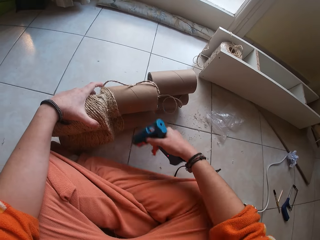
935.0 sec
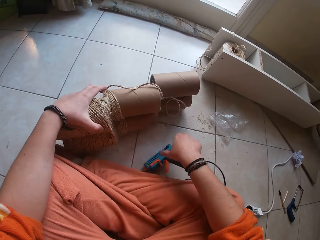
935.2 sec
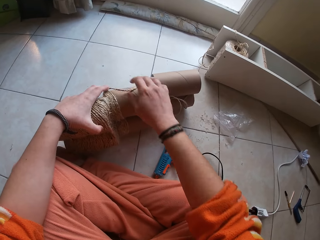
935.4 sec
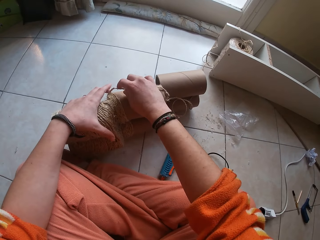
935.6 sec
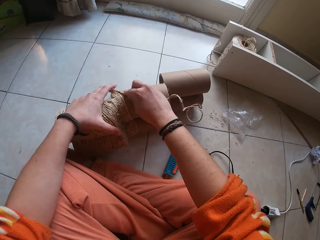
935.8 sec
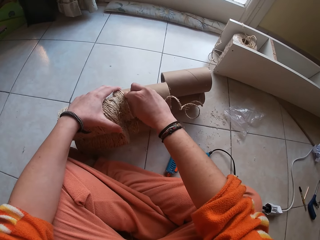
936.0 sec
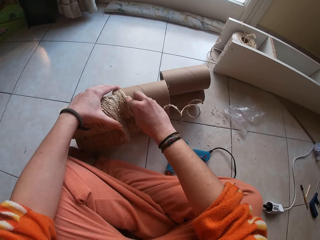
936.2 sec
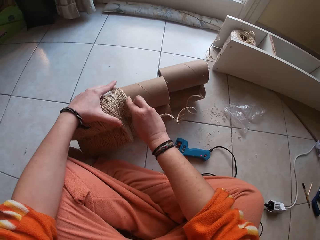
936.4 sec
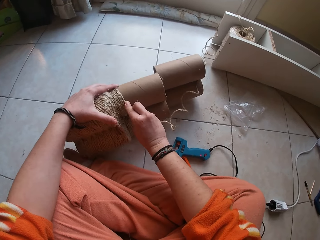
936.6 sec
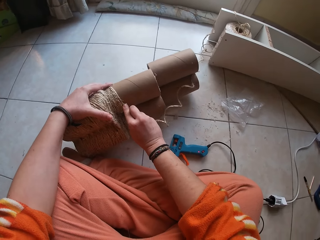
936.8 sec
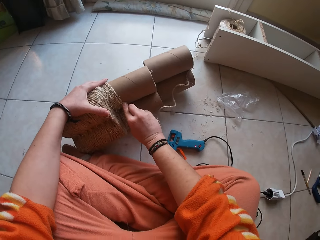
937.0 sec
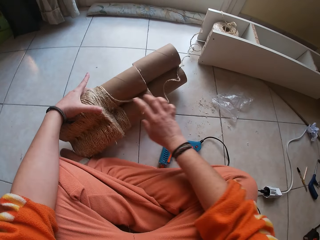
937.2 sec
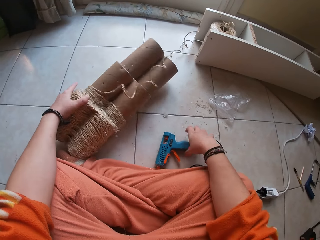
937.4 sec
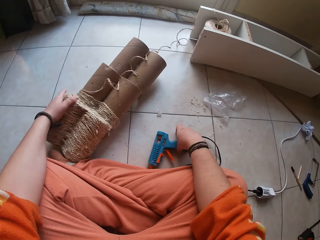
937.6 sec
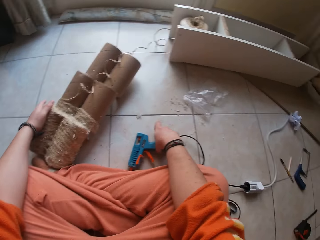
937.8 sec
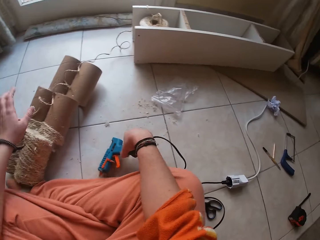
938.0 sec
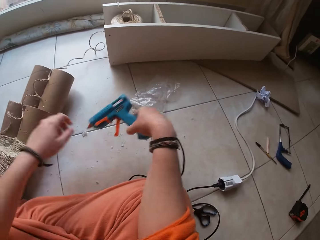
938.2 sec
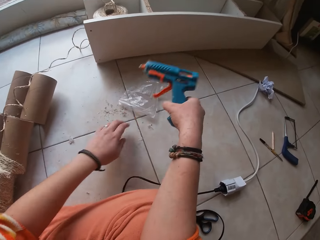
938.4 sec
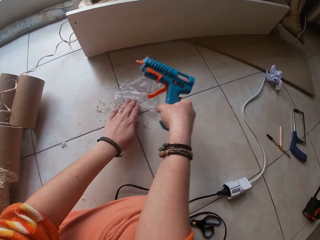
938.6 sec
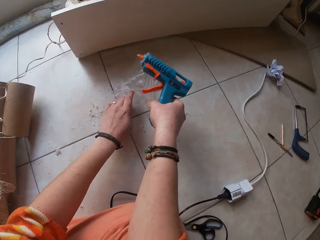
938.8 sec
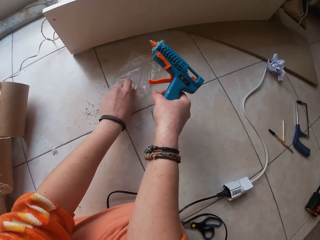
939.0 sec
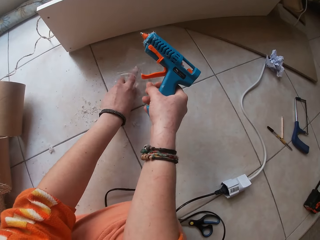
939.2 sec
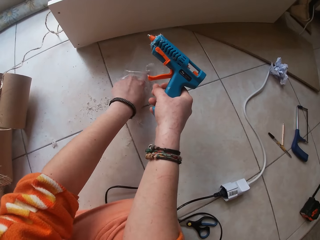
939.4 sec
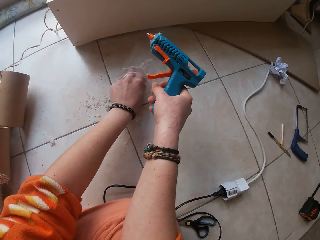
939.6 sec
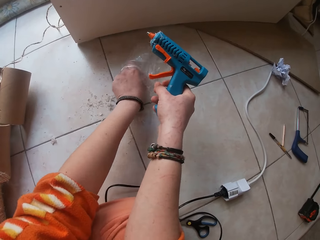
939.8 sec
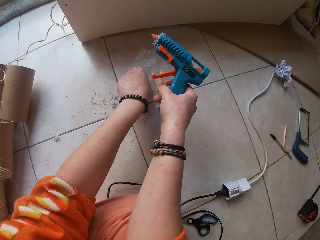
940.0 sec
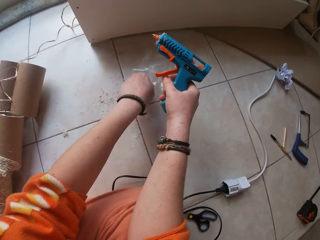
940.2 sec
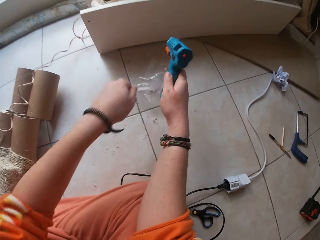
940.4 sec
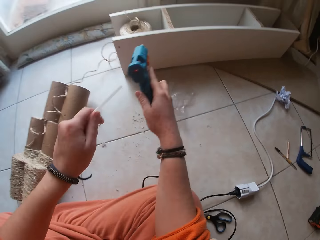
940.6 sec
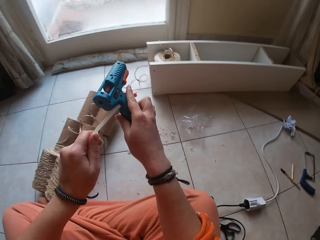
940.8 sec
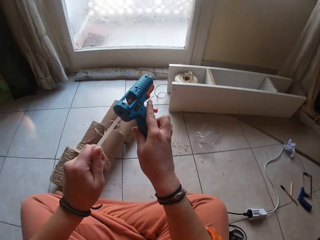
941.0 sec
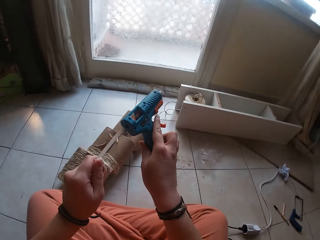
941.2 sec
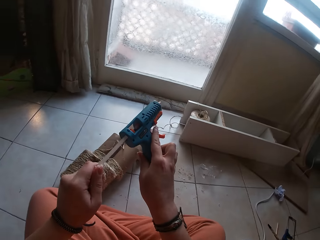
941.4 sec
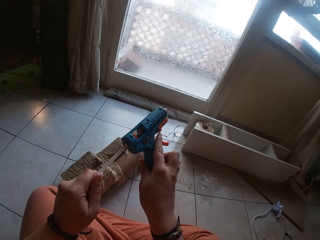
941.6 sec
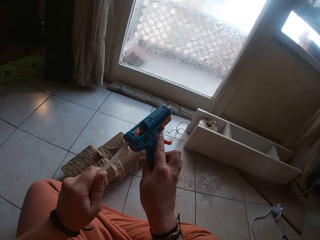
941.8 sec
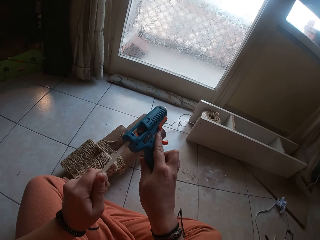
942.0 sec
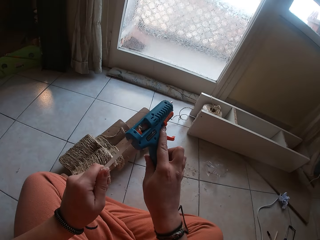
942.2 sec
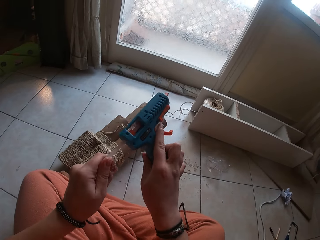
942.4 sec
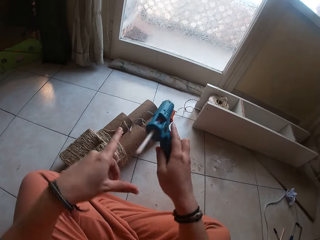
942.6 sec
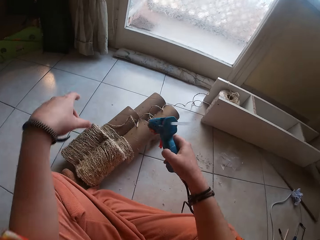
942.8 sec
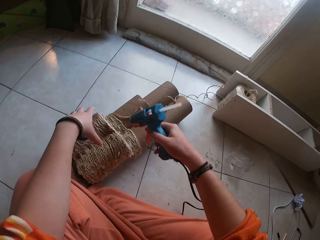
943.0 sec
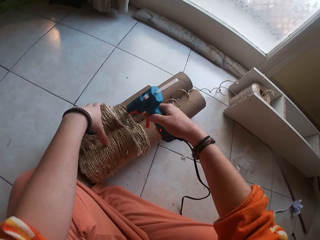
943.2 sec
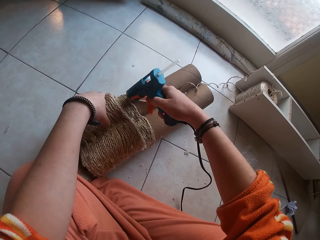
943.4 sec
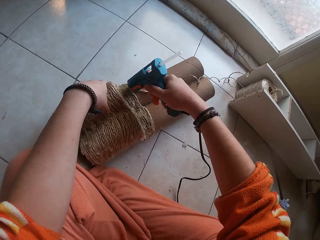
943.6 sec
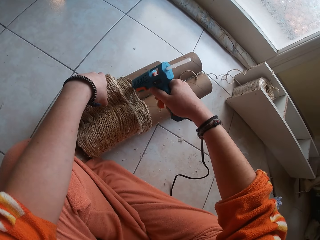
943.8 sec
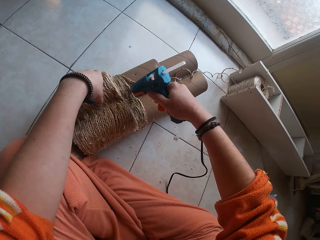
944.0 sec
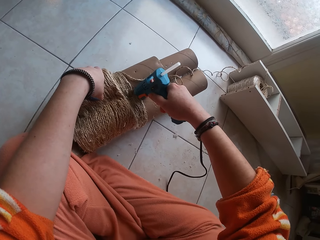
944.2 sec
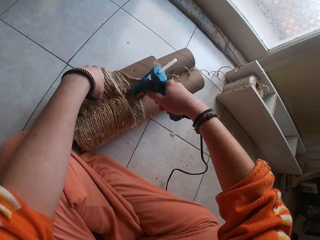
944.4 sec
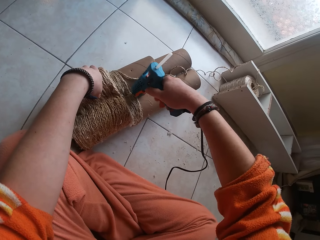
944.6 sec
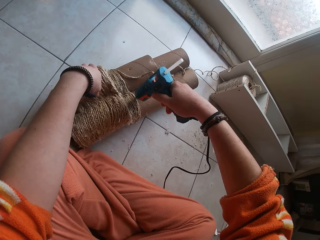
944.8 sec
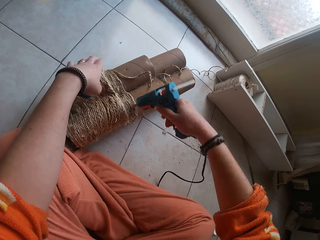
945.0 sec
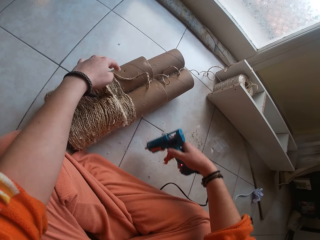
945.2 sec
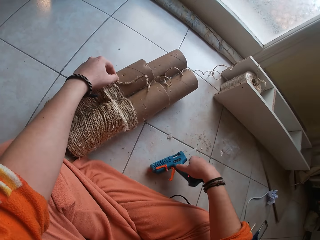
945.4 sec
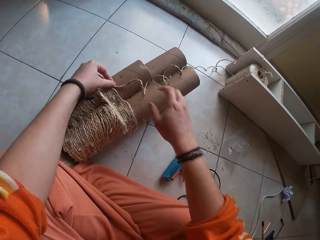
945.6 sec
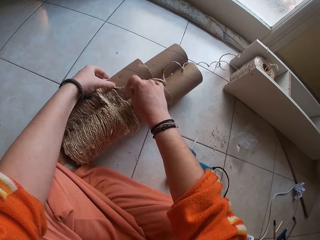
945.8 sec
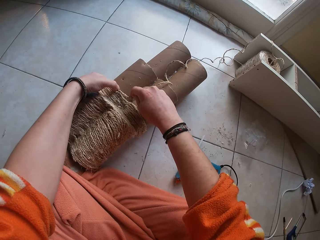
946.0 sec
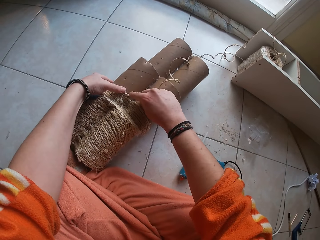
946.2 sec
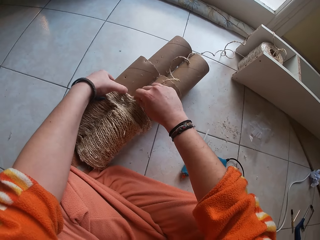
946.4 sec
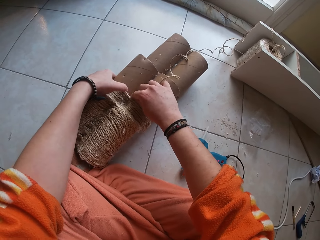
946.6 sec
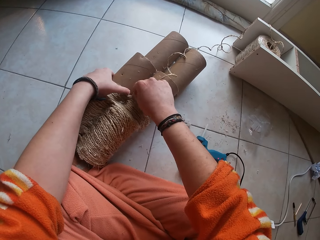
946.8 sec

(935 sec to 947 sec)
The camera wearer drops the hot glue gun on the ground with his right hand. He gums the twine on the cardboard craft with both hands. He picks up the hot glue gun from the ground with his right hand. He picks out a glue gun stick from the plastic bag on the ground with his left hand. He puts the glue gun stick into the hot glue gun with his left hand. He holds the cardboard craft with his left hand. He applies gum on the cardboard craft with the hot glue gun in his right hand. He gums the twine on the cardboard craft with both hands. He drops the gun.

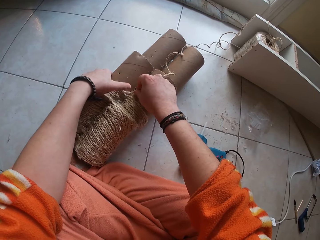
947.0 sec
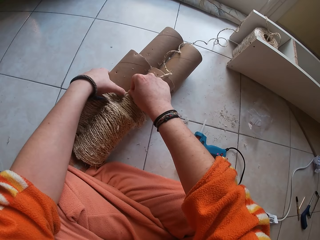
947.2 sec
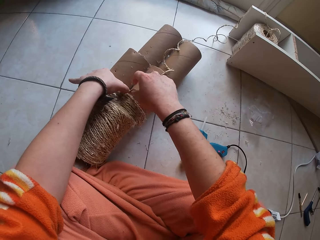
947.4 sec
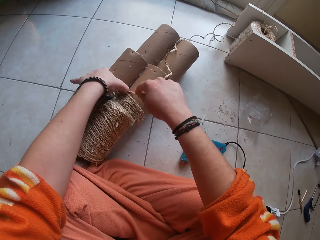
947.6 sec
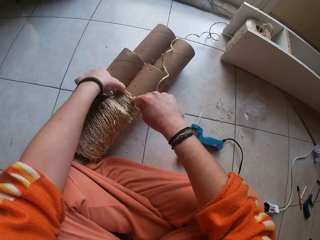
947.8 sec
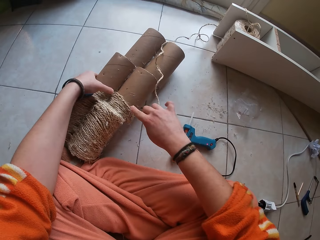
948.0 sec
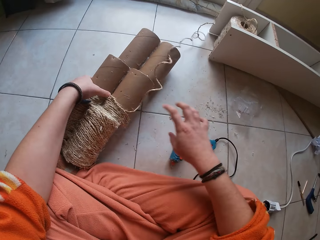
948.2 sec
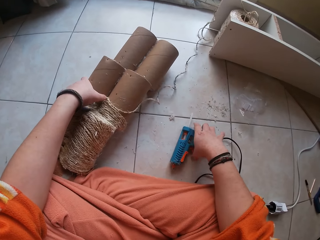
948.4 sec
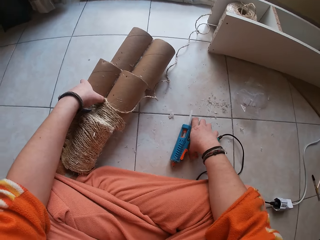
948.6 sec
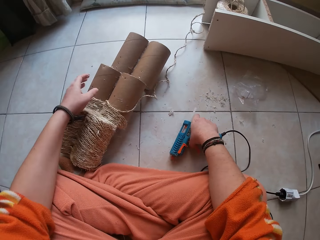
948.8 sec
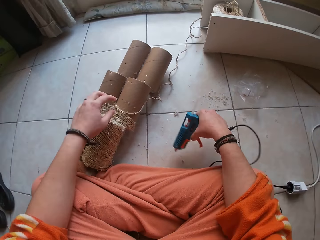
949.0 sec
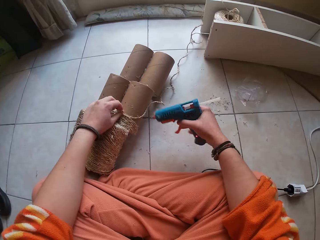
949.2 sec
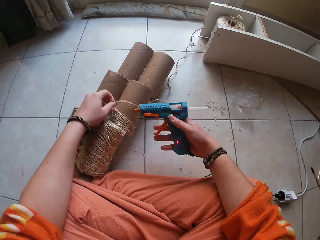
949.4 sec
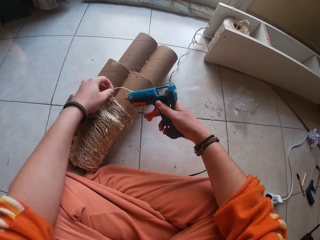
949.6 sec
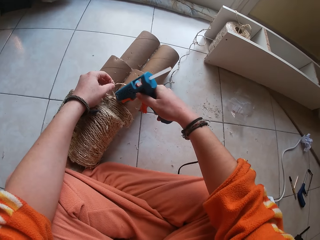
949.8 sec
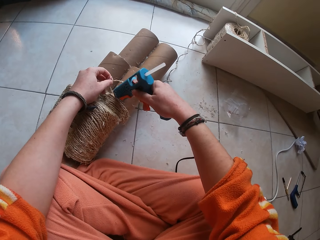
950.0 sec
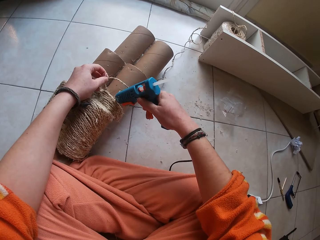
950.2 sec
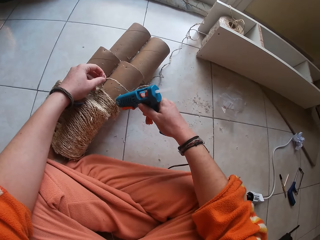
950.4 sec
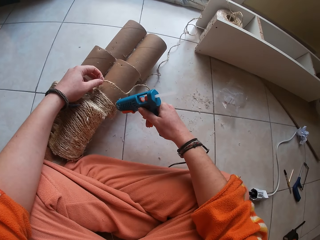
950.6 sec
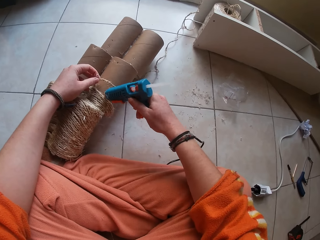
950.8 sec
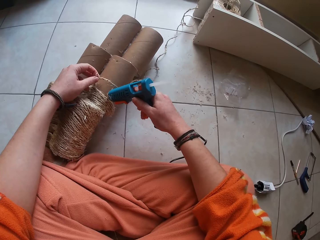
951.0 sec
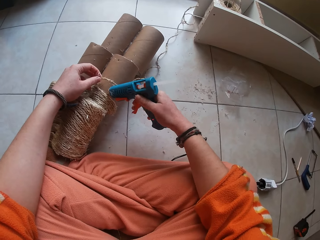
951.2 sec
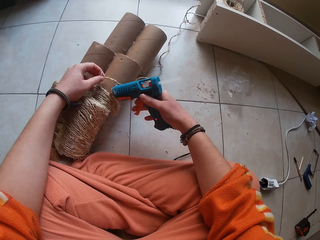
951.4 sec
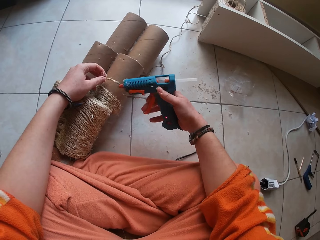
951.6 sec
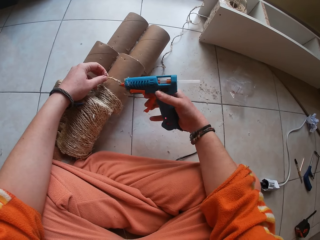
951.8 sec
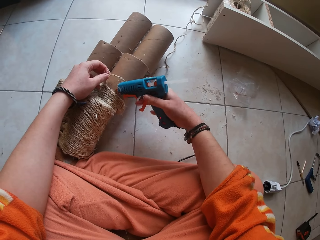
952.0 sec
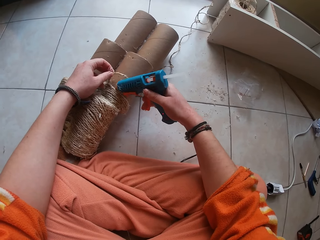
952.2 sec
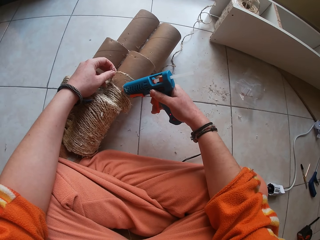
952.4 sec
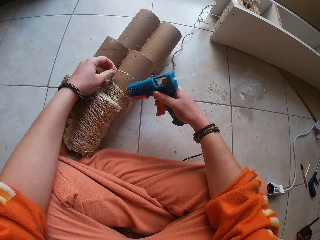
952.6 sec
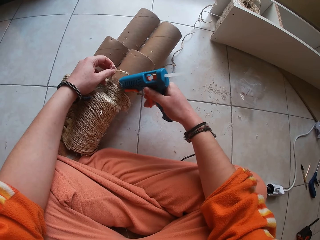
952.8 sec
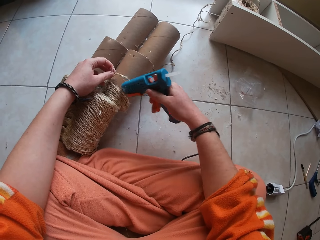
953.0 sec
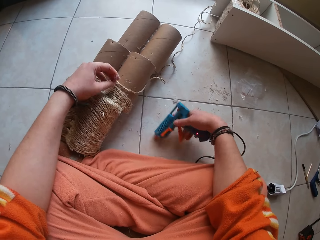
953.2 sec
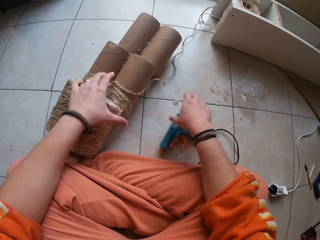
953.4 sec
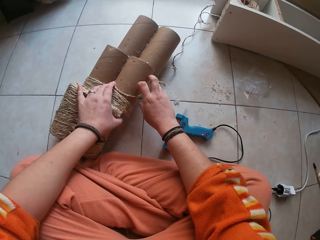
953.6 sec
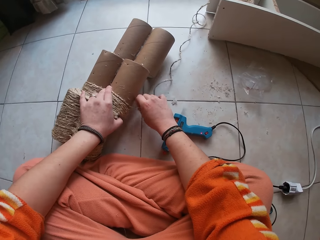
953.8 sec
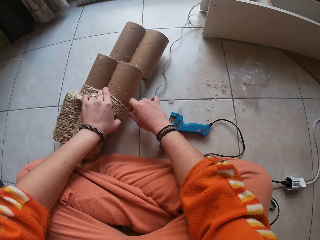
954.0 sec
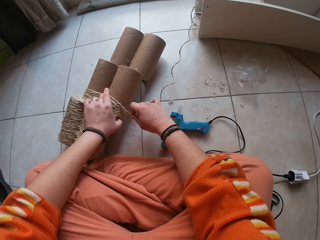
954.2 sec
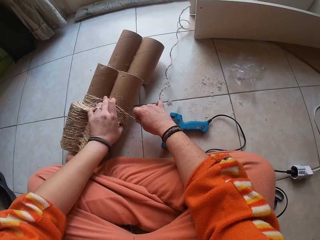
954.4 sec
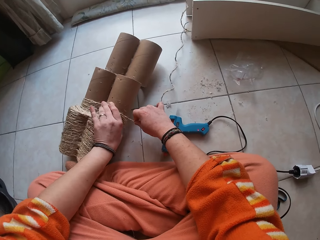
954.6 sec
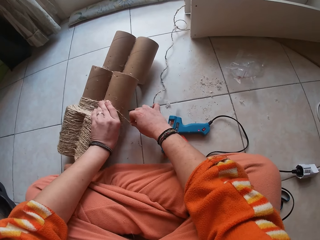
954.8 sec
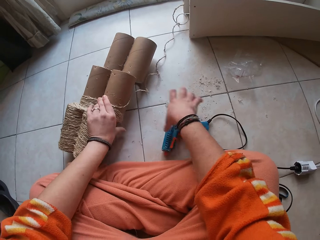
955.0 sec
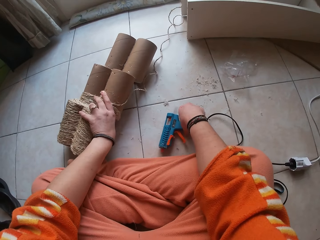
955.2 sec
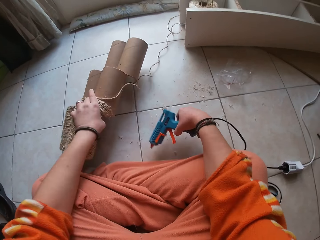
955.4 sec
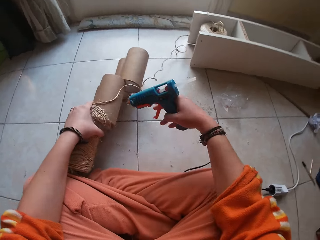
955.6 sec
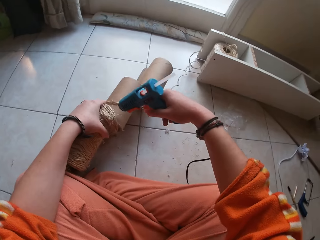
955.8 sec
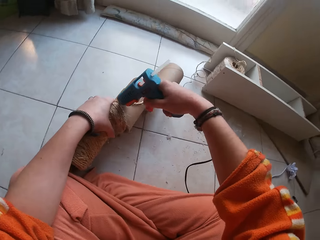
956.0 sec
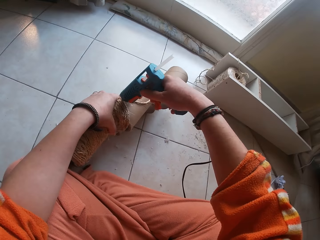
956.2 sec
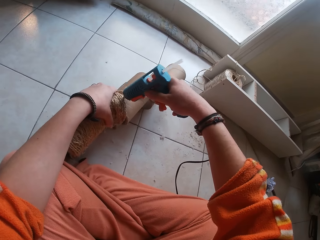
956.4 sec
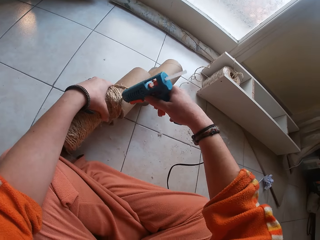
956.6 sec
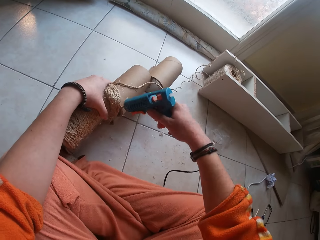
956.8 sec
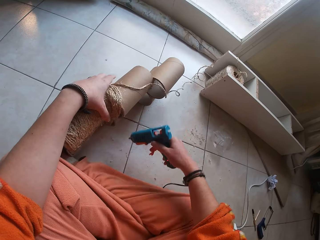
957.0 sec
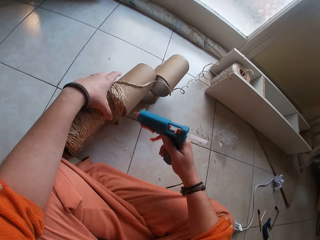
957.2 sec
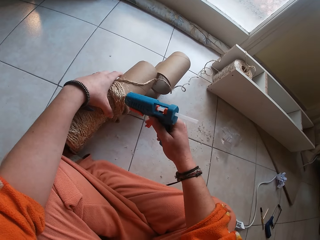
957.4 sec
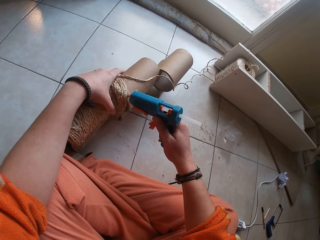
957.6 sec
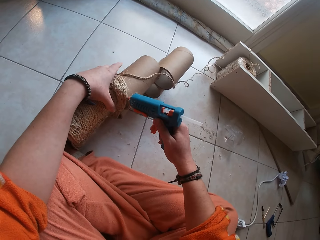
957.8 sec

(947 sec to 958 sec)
The camera wearer sticks the rope. He picks up the hot glue gun from the ground with his right hand. He picks up the hot glue gun from the ground with his right hand again. He applies gum on the cardboard craft with the hot glue gun in his right hand. He drops the hot glue gun on the ground with his right hand. He gums the twine on the cardboard craft with both hands. He picks up the hot glue gun from the ground with his right hand. He picks up the cardboard on the ground with his left hand. He applies gum on the cardboard craft with the hot glue gun in his right hand.
